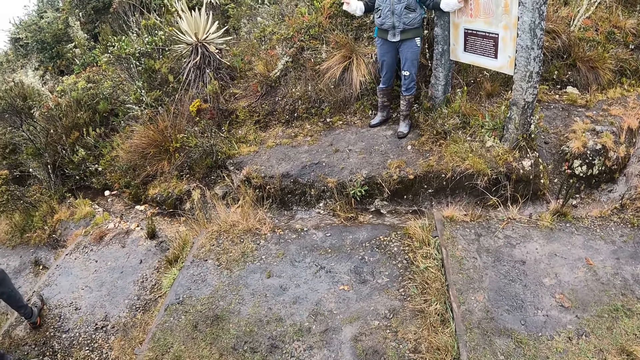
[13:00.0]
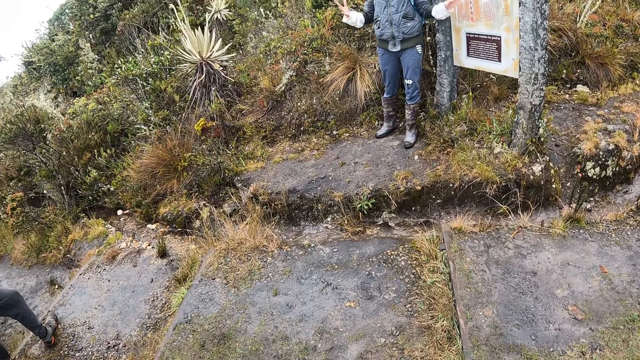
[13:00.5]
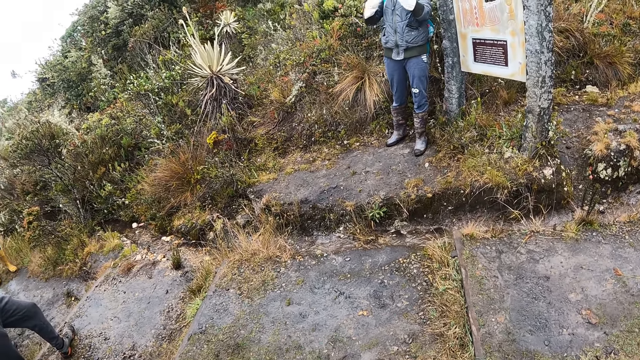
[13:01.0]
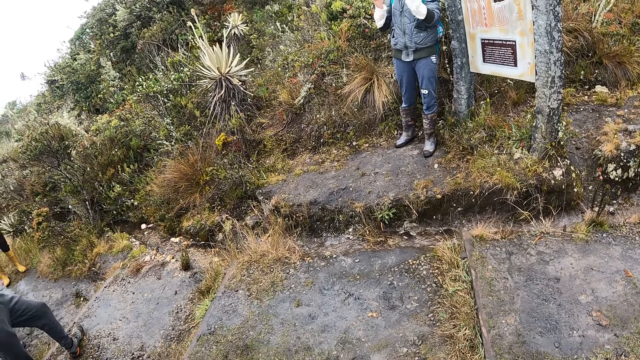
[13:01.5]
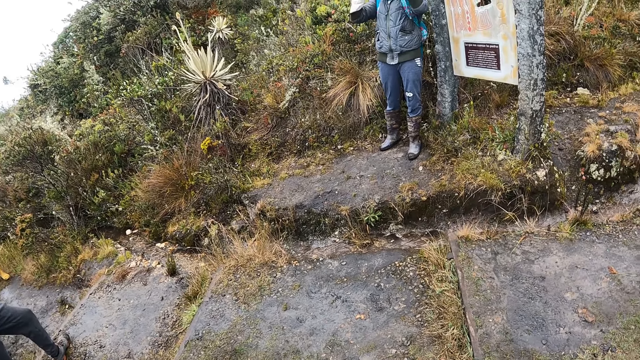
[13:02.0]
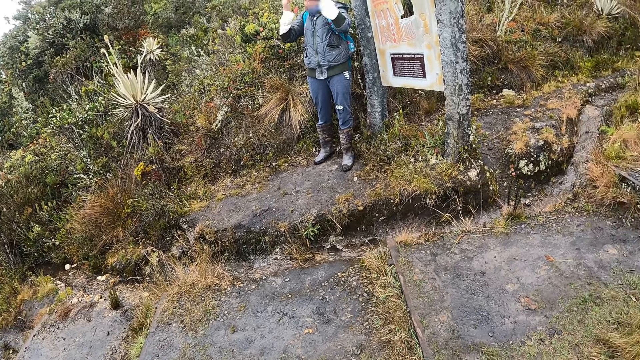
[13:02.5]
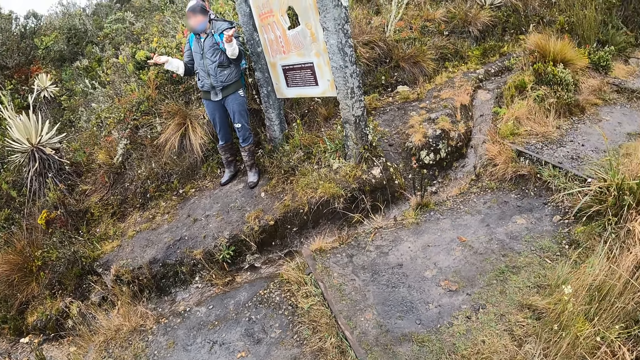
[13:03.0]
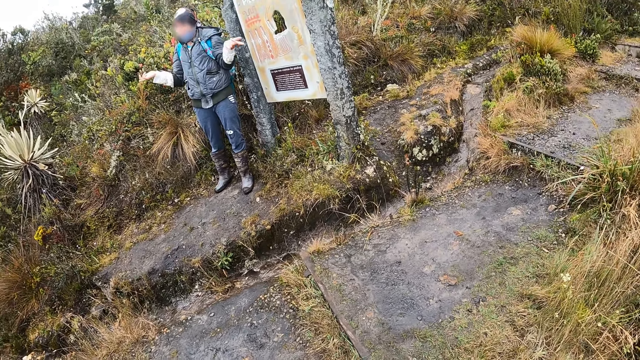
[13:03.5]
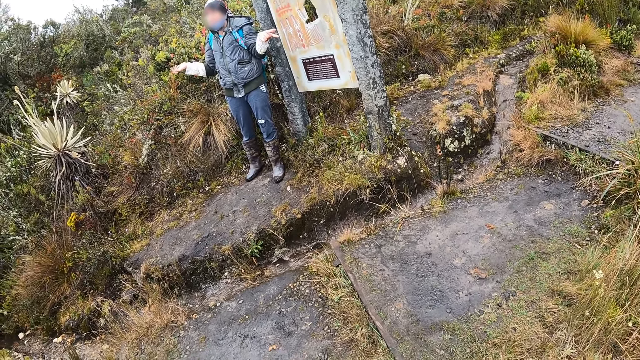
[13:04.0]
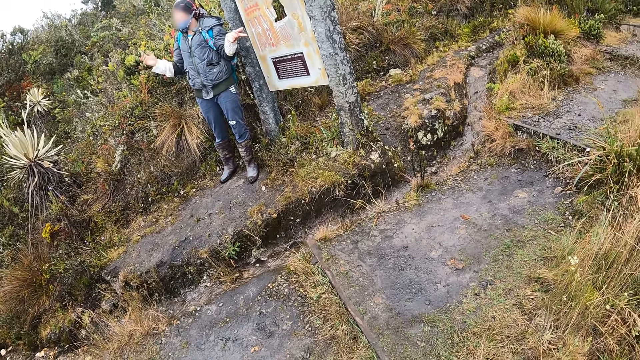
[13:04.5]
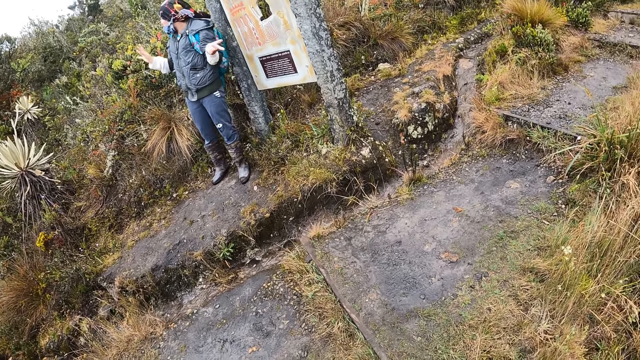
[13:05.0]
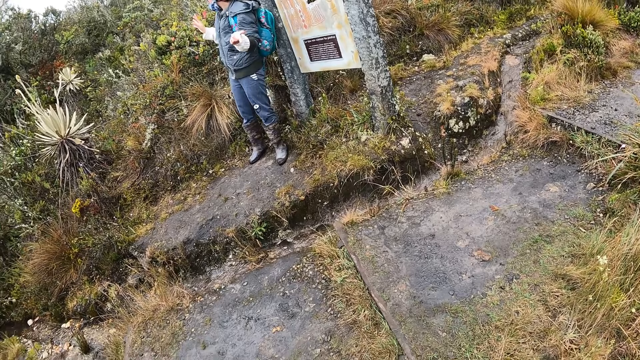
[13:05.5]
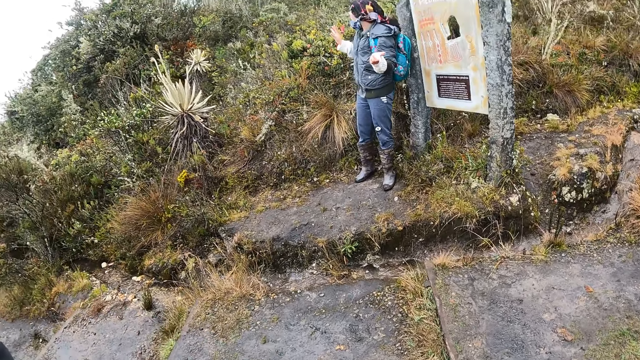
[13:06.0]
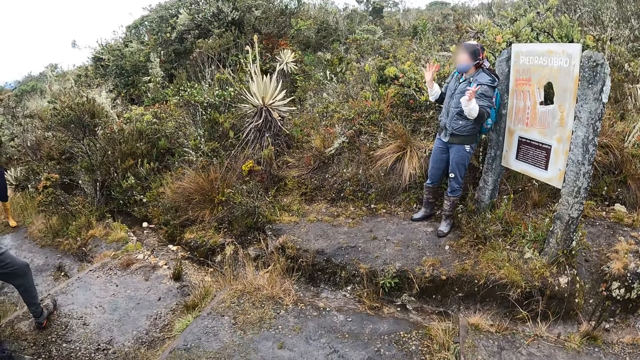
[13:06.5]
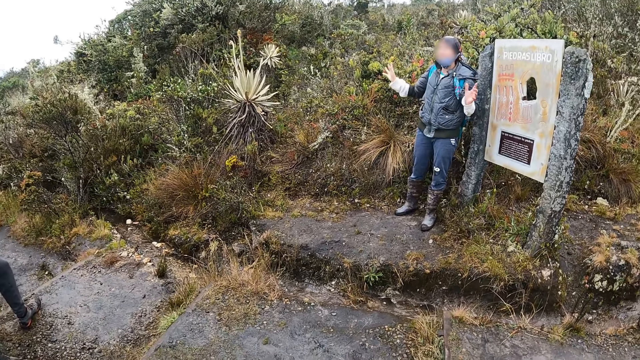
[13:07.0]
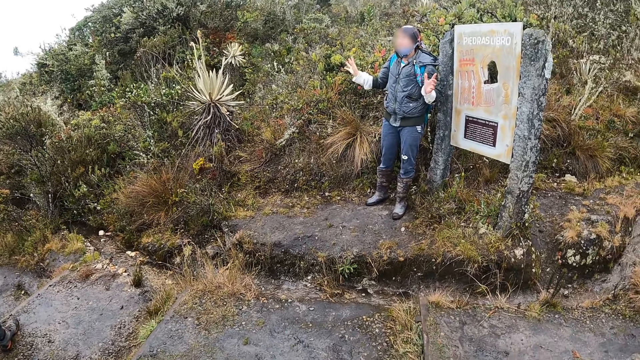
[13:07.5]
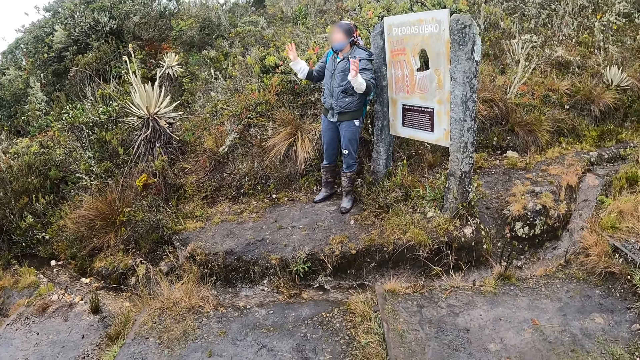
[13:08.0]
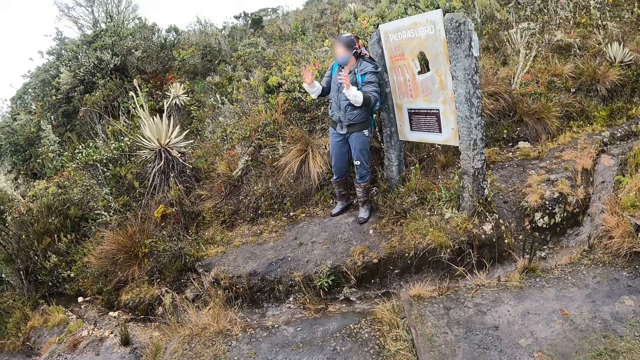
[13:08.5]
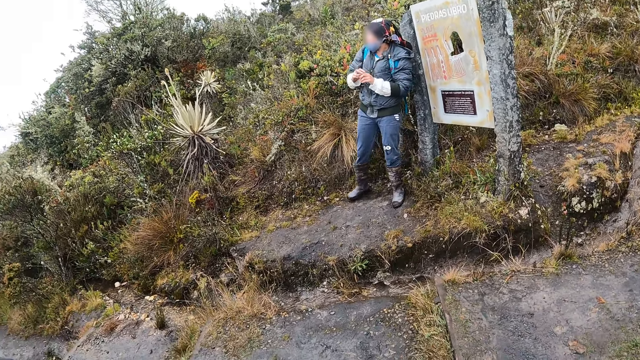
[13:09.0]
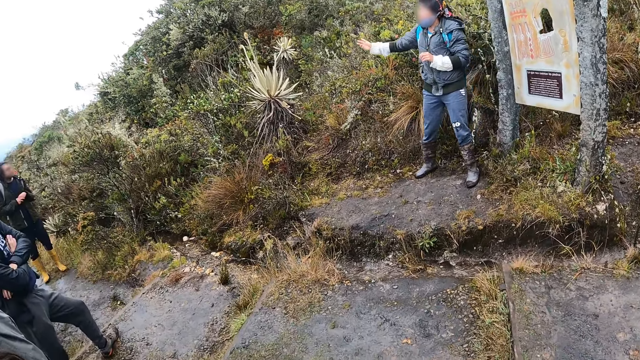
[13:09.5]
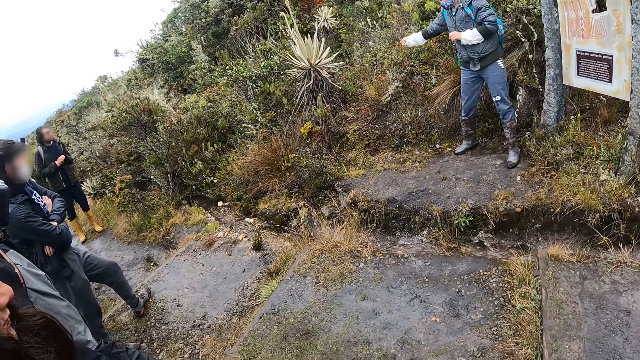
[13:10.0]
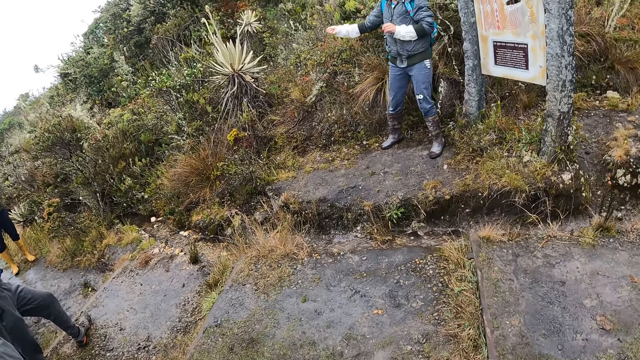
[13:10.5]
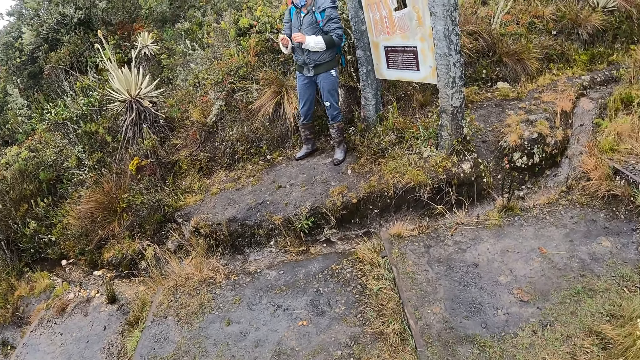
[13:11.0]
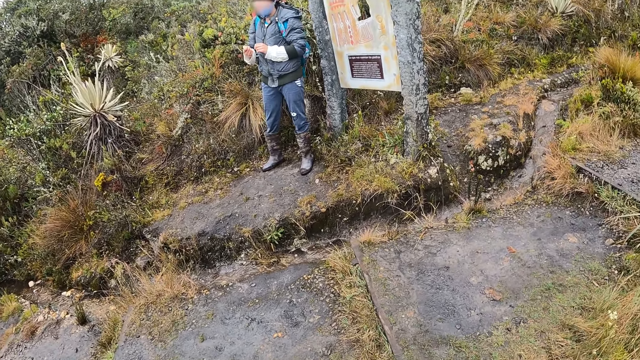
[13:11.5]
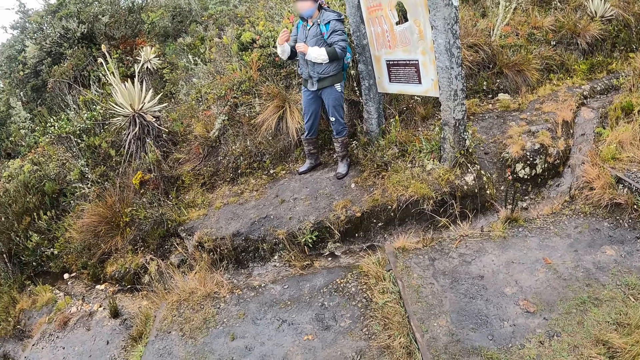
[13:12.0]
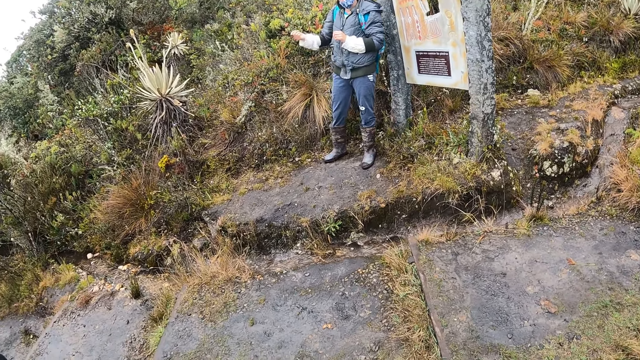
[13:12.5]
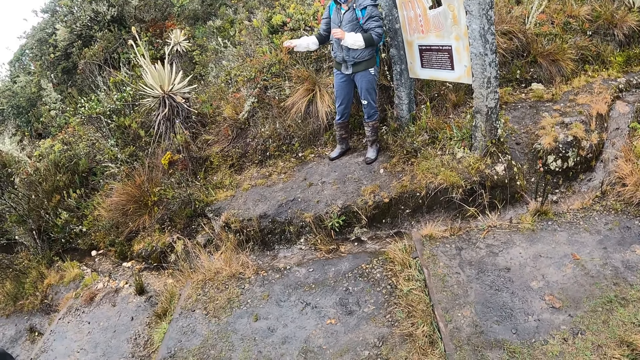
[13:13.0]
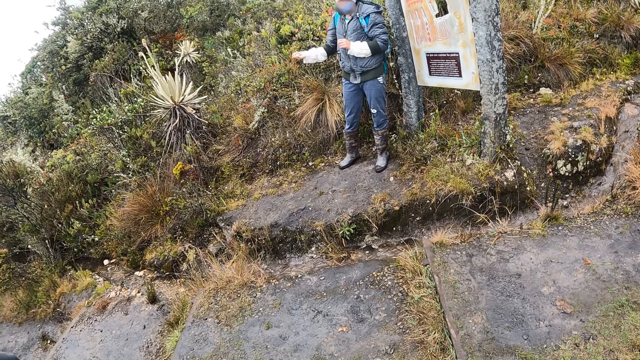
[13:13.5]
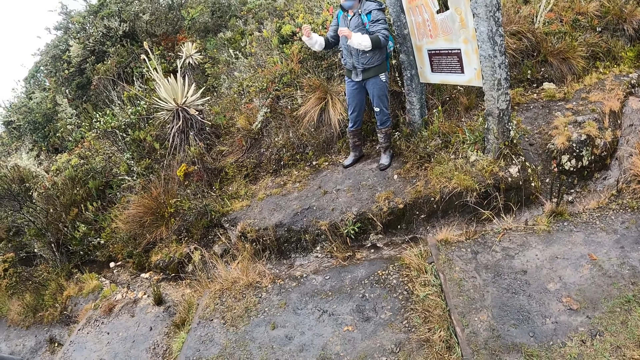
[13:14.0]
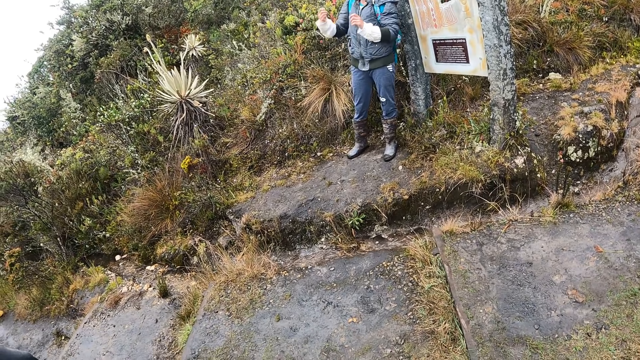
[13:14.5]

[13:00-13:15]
The camera wearer turns towards a group of people. They turn towards the woman. The woman demonstrates to the group of people with both hands.

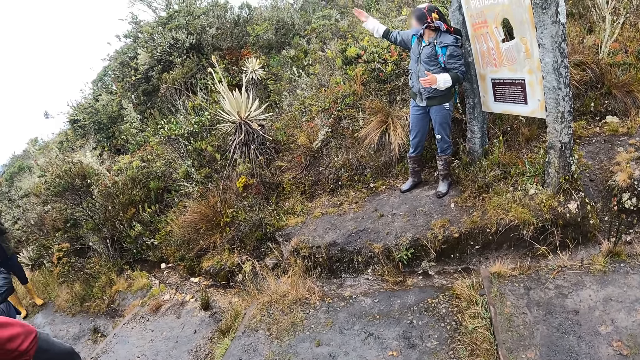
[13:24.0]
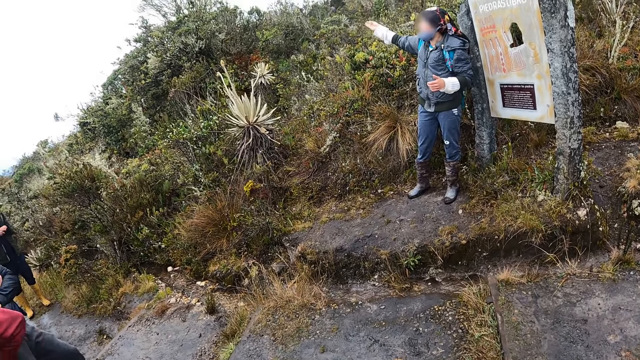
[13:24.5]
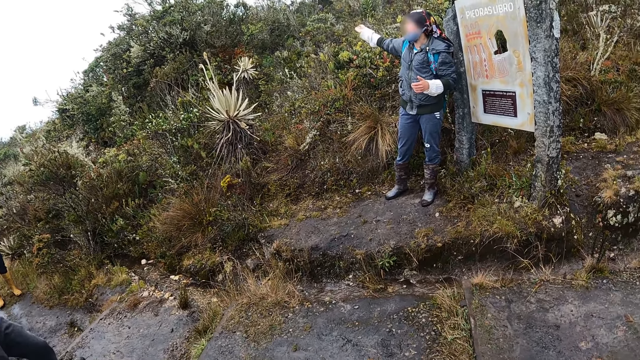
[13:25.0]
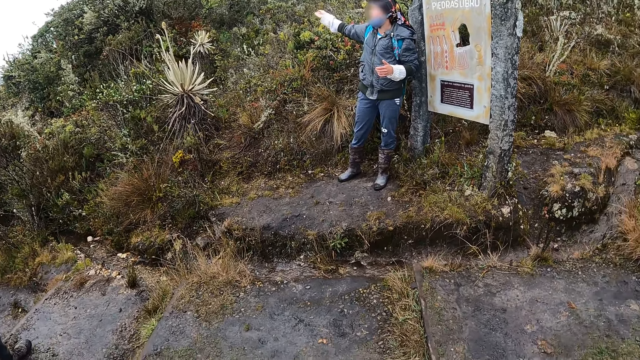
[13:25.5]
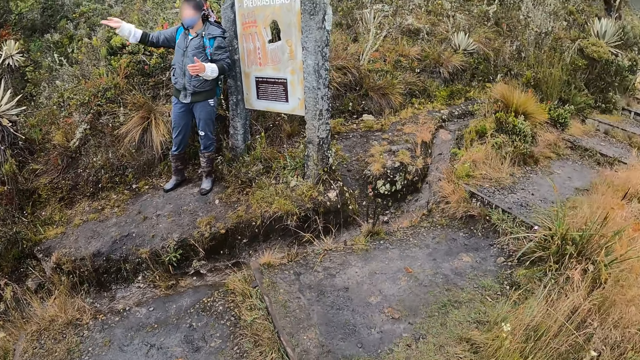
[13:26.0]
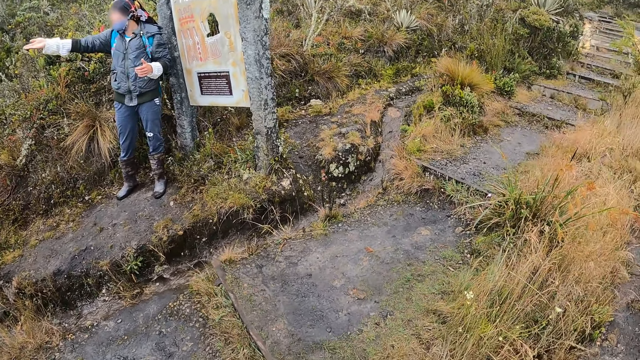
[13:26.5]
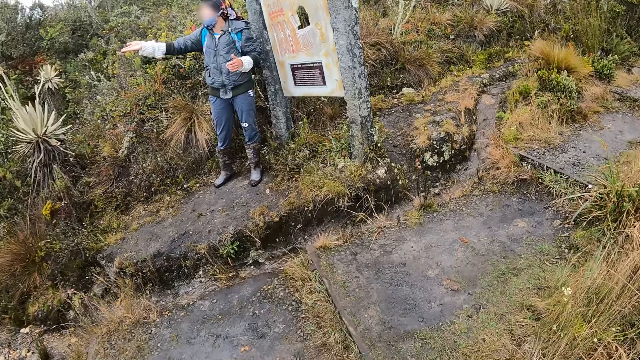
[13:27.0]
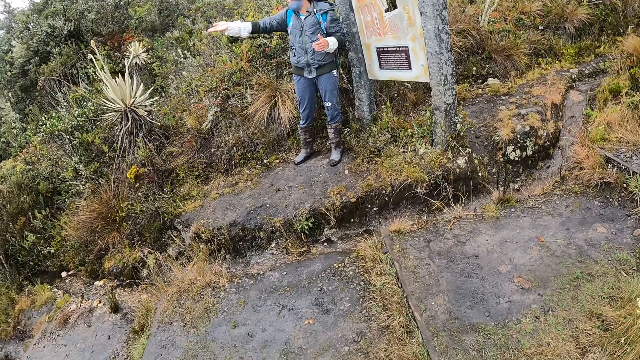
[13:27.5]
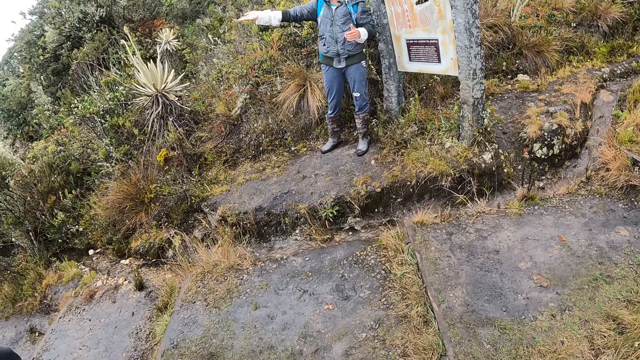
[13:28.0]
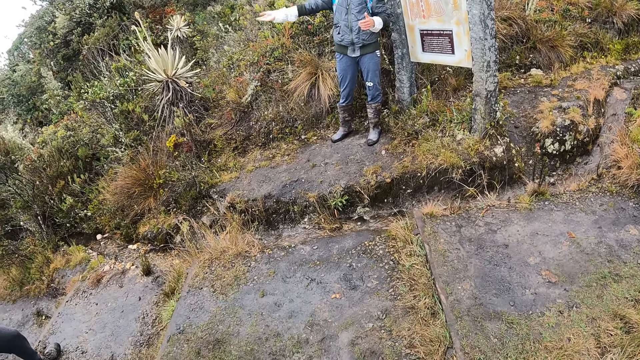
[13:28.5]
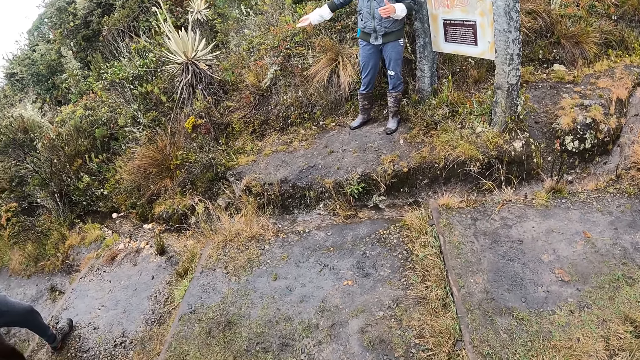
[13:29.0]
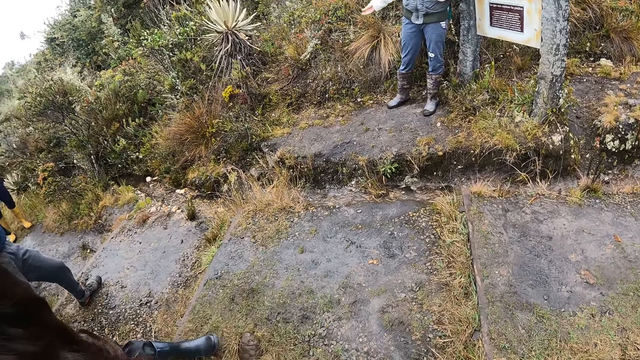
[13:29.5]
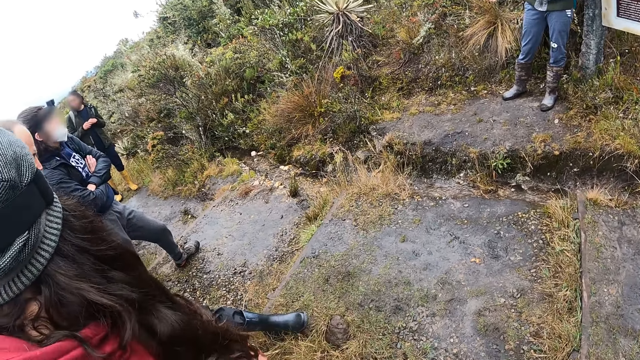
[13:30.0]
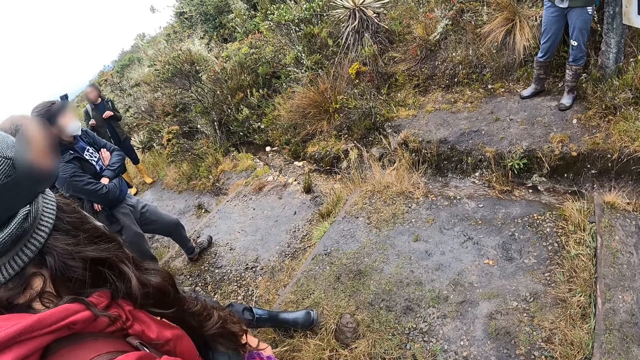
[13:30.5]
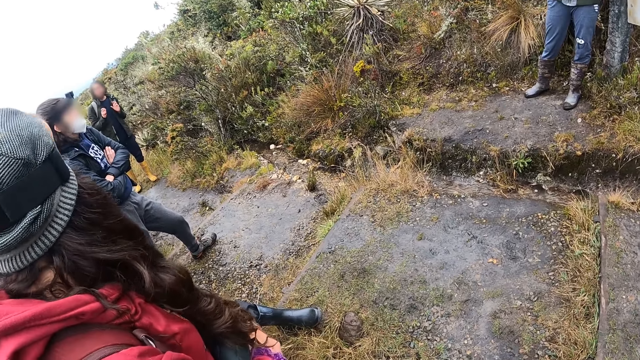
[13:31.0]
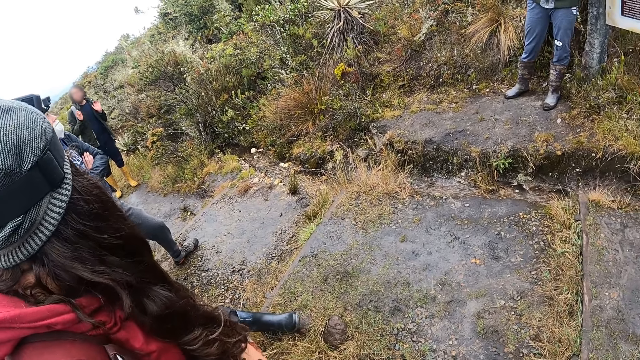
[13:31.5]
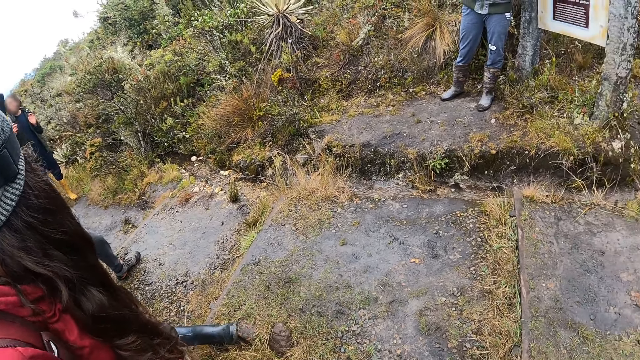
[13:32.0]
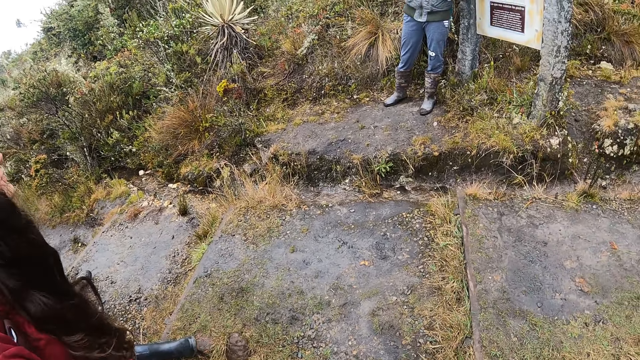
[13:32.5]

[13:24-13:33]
The camera wearer turns towards a group of people.
